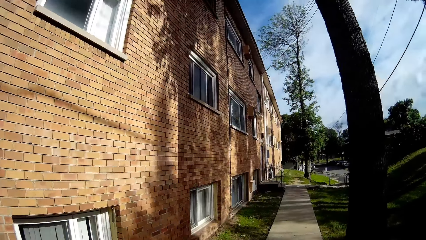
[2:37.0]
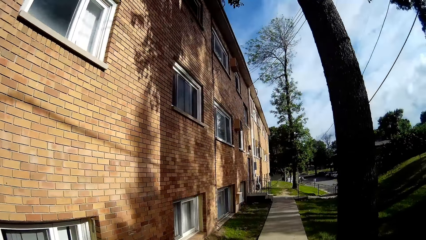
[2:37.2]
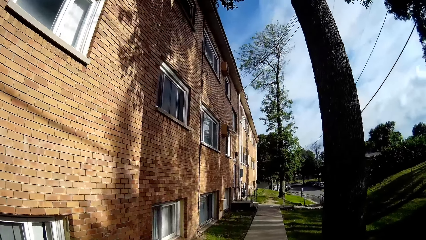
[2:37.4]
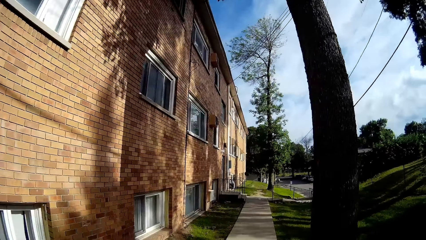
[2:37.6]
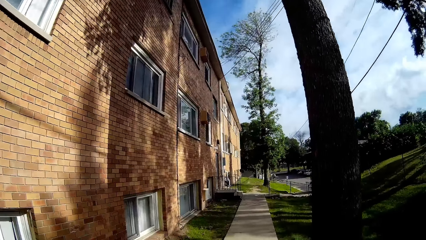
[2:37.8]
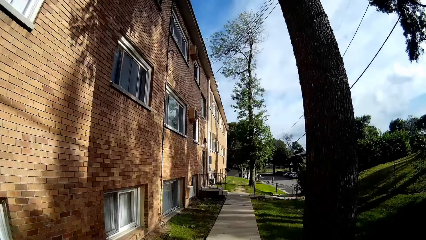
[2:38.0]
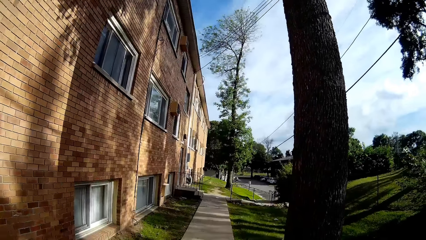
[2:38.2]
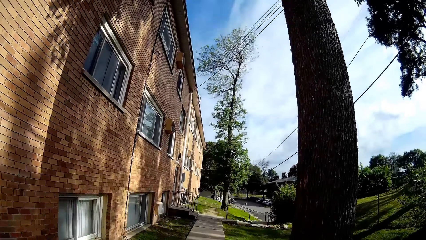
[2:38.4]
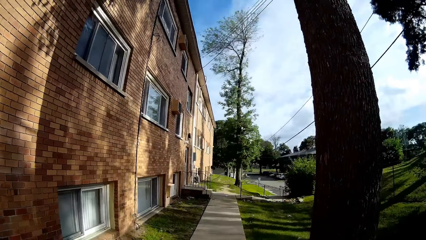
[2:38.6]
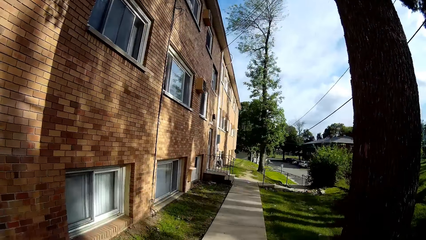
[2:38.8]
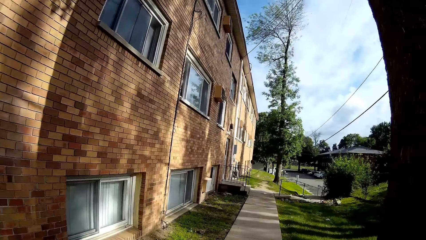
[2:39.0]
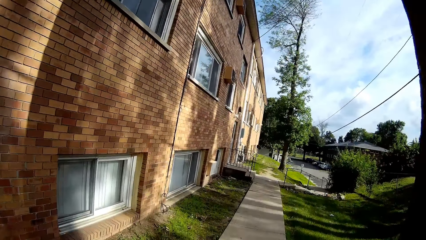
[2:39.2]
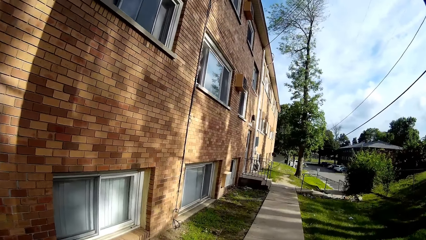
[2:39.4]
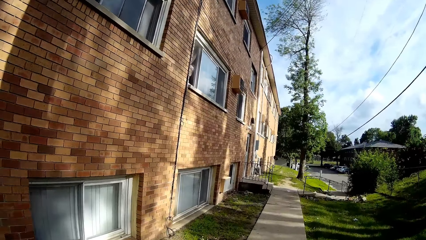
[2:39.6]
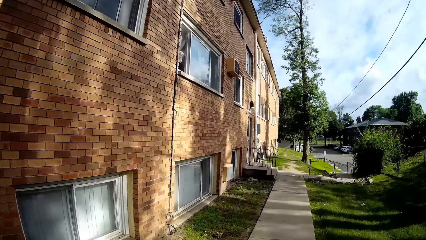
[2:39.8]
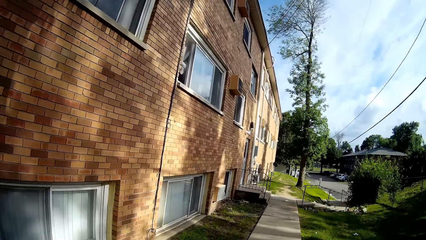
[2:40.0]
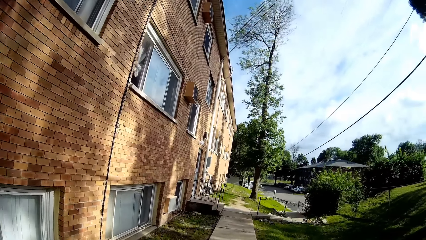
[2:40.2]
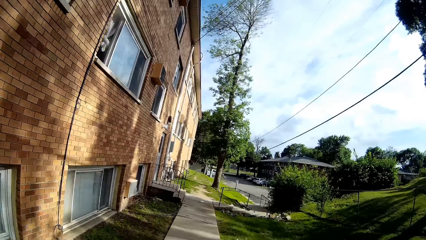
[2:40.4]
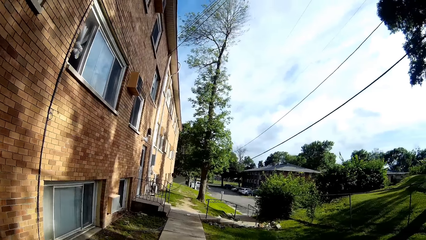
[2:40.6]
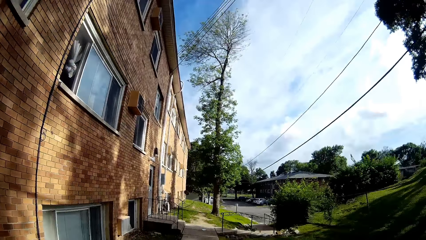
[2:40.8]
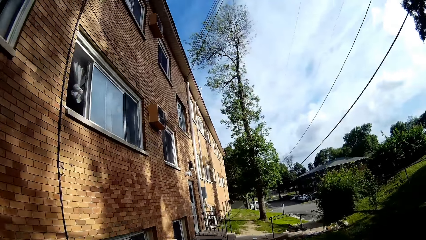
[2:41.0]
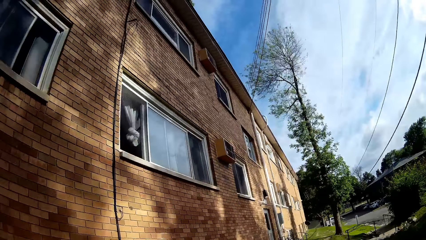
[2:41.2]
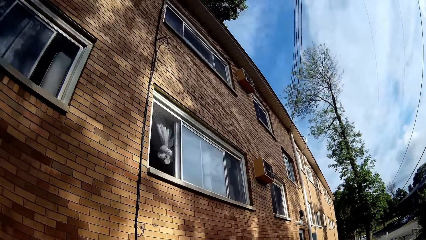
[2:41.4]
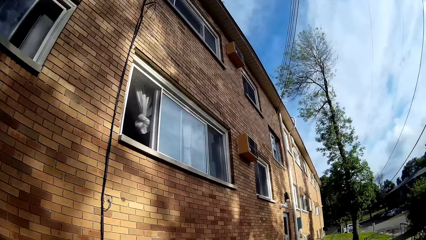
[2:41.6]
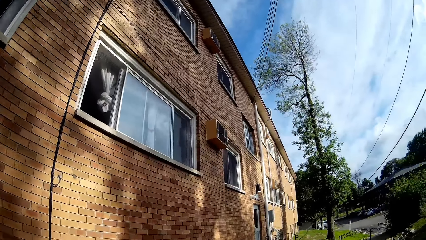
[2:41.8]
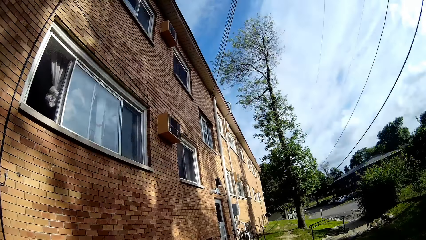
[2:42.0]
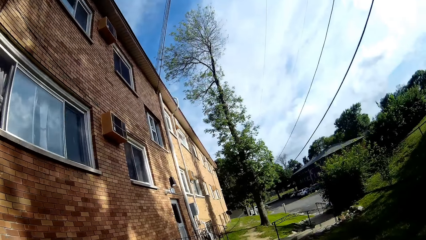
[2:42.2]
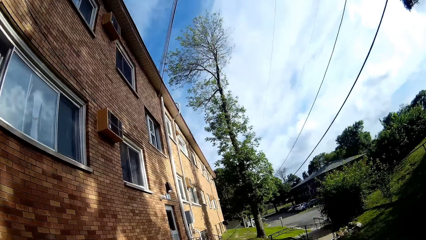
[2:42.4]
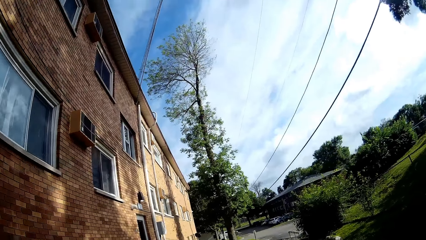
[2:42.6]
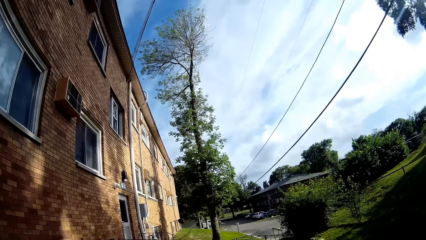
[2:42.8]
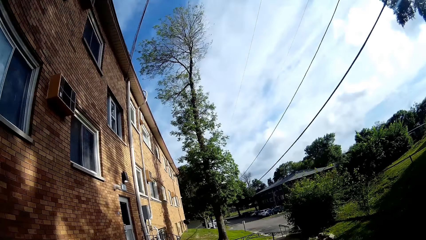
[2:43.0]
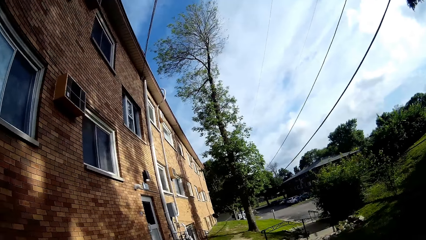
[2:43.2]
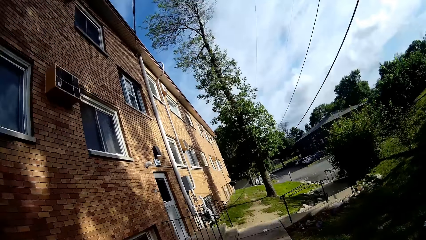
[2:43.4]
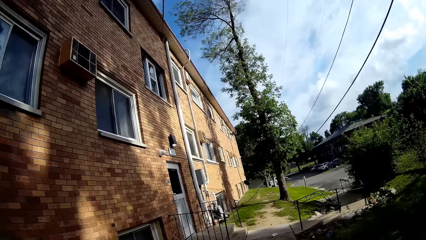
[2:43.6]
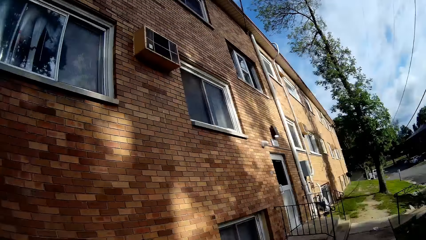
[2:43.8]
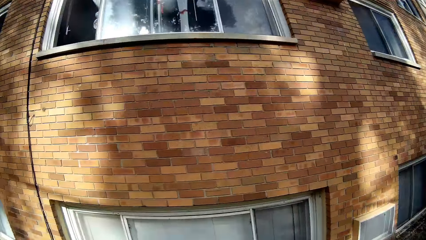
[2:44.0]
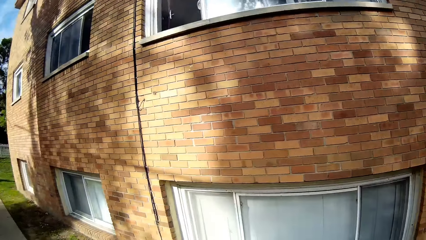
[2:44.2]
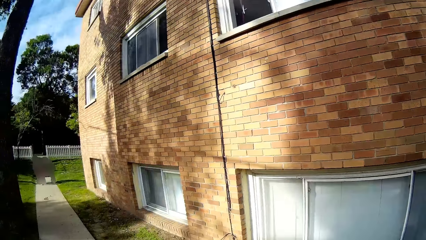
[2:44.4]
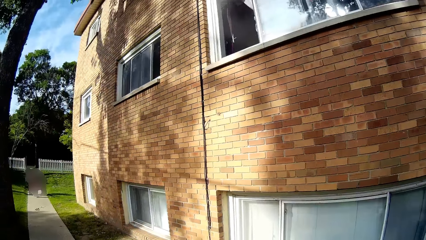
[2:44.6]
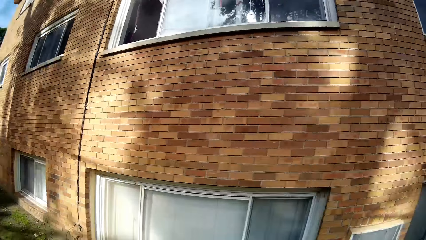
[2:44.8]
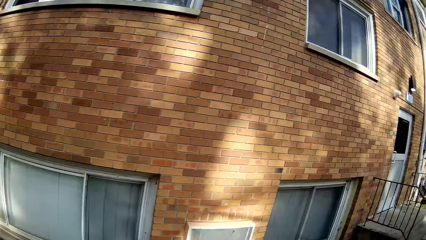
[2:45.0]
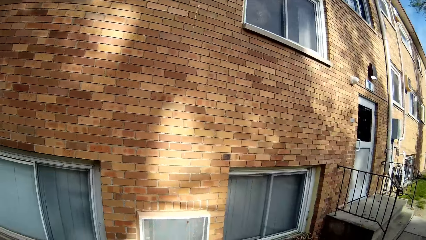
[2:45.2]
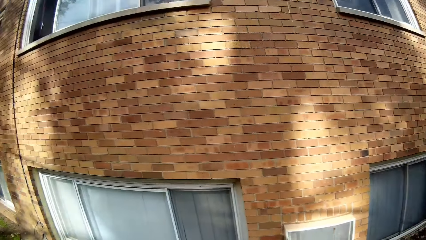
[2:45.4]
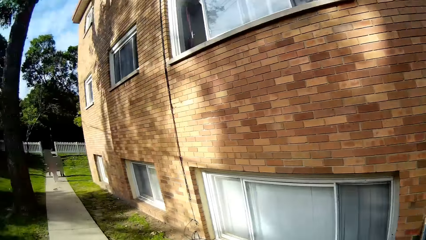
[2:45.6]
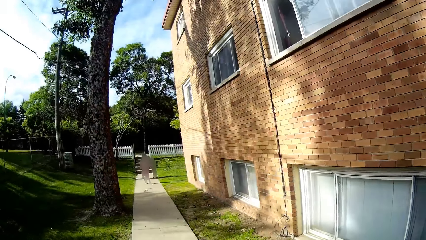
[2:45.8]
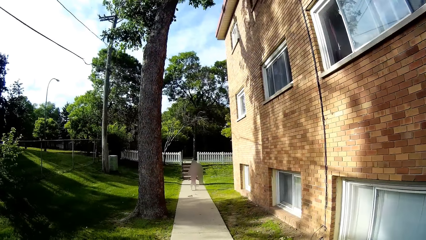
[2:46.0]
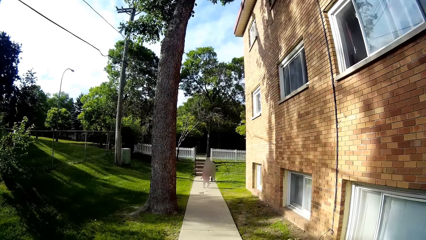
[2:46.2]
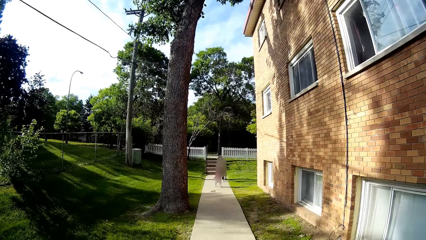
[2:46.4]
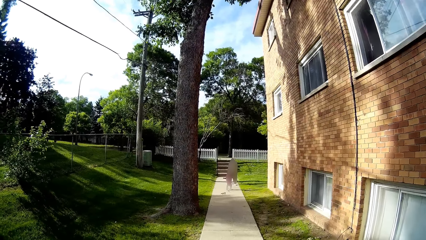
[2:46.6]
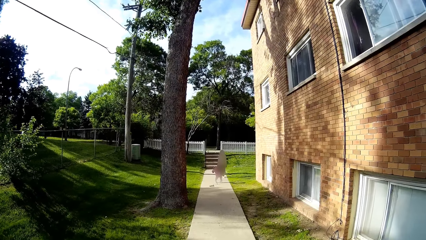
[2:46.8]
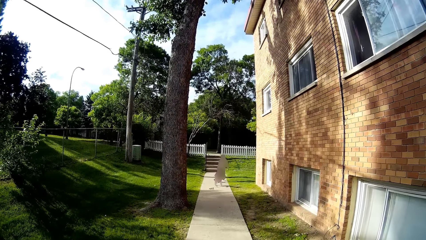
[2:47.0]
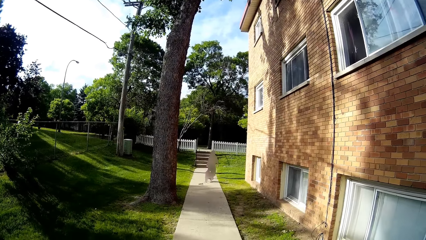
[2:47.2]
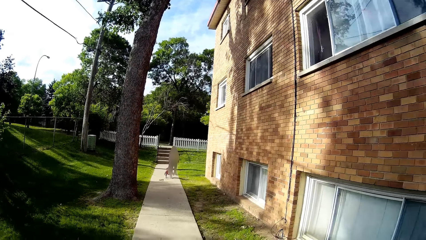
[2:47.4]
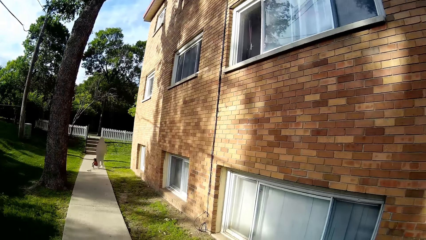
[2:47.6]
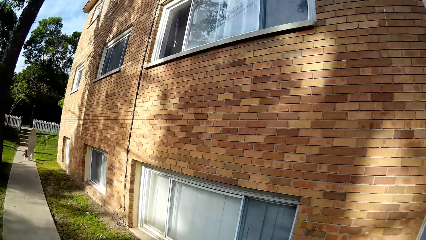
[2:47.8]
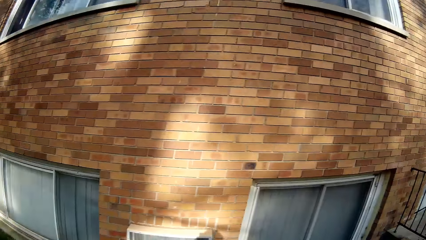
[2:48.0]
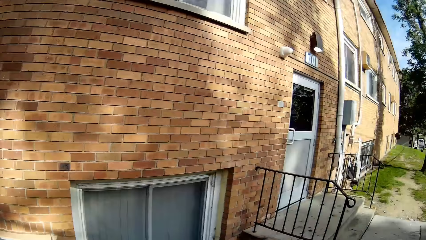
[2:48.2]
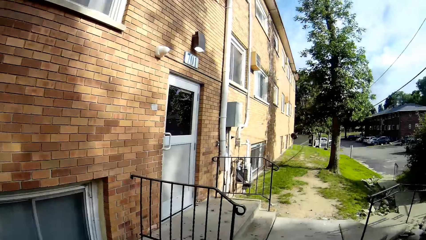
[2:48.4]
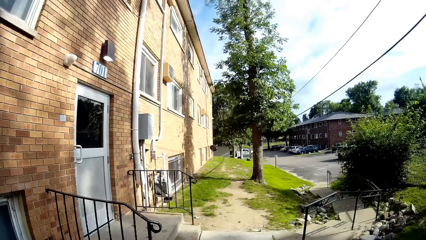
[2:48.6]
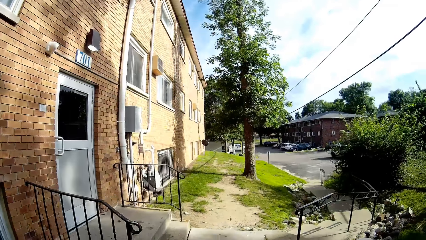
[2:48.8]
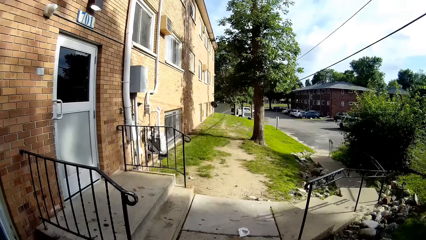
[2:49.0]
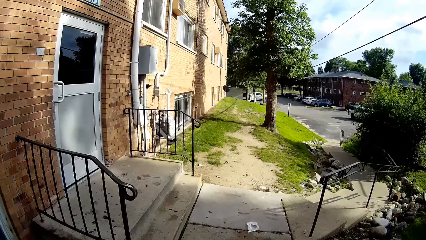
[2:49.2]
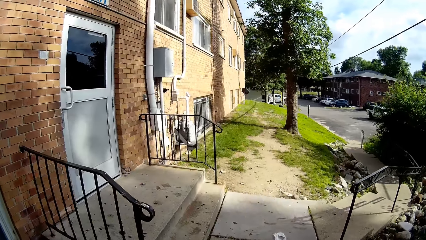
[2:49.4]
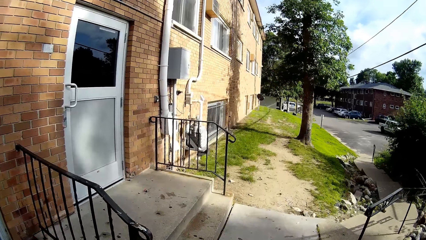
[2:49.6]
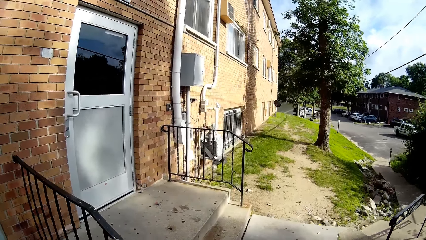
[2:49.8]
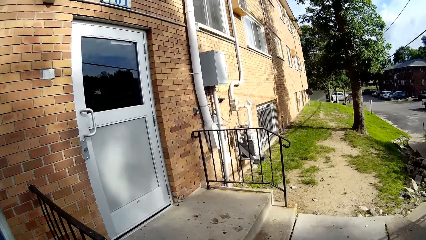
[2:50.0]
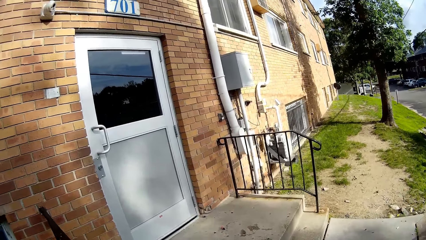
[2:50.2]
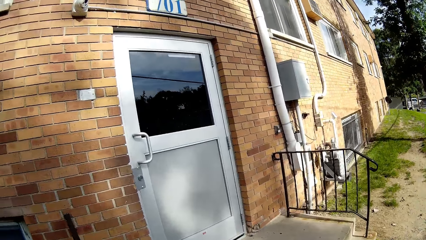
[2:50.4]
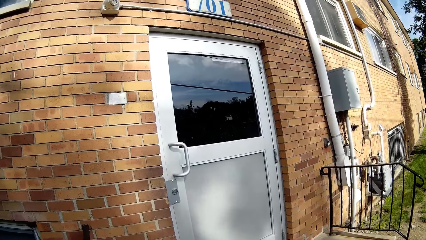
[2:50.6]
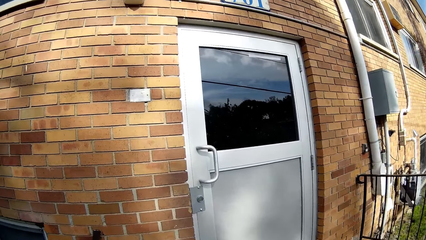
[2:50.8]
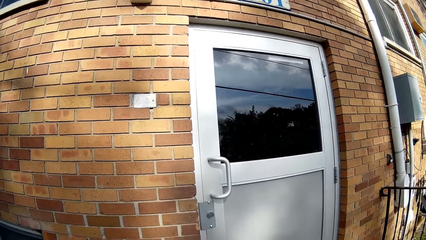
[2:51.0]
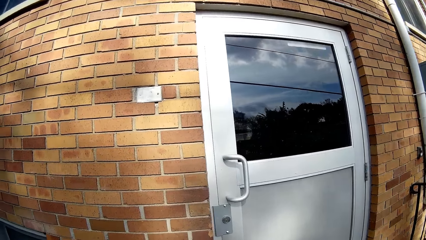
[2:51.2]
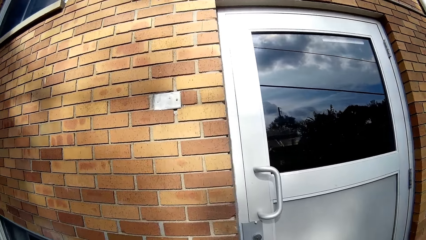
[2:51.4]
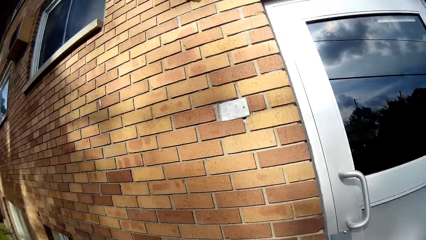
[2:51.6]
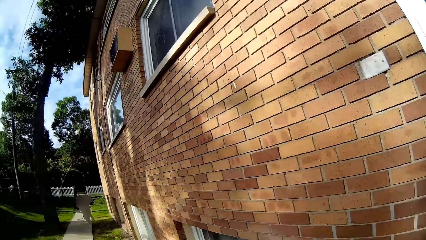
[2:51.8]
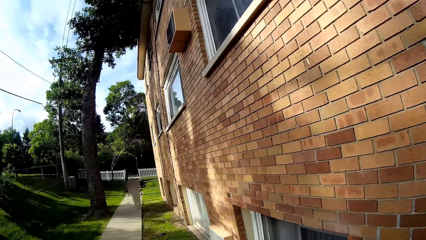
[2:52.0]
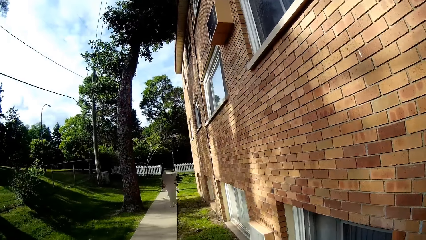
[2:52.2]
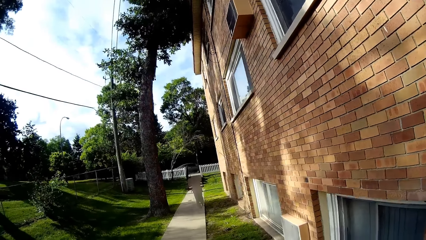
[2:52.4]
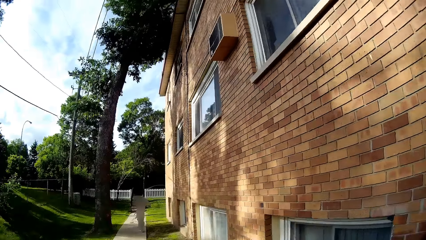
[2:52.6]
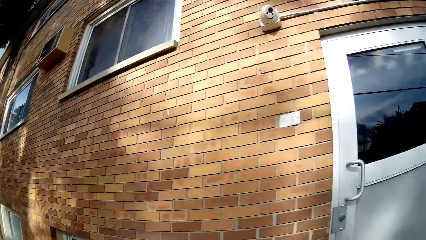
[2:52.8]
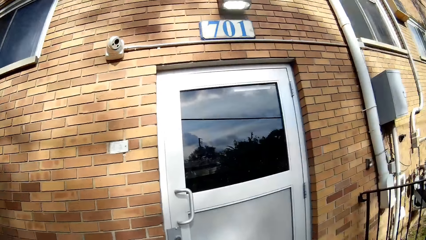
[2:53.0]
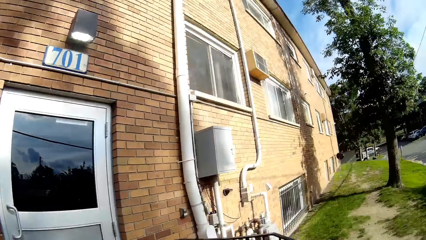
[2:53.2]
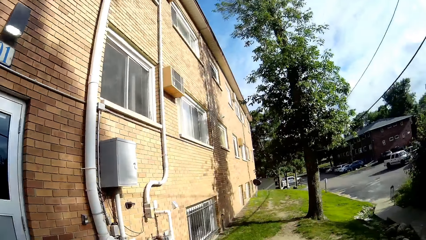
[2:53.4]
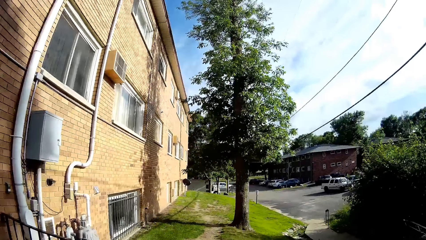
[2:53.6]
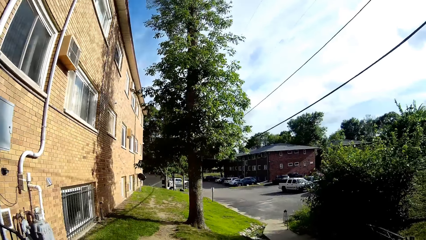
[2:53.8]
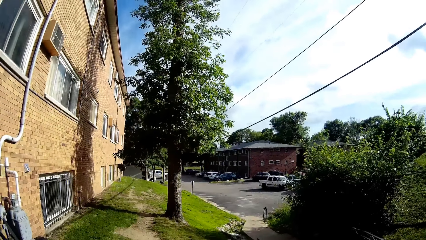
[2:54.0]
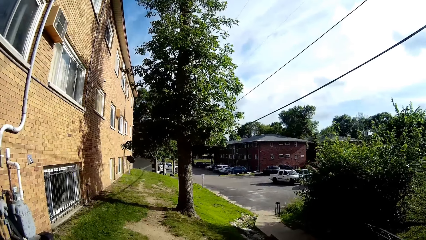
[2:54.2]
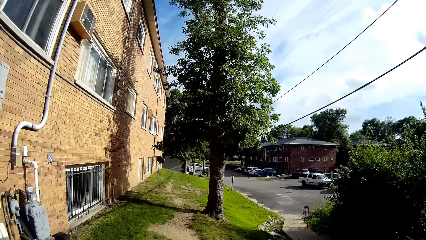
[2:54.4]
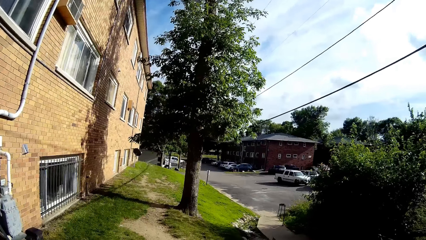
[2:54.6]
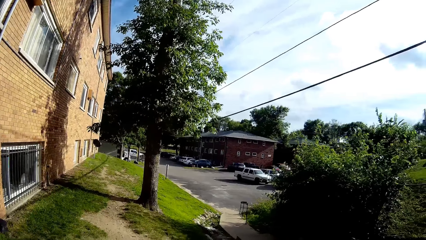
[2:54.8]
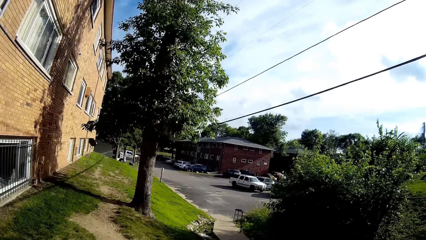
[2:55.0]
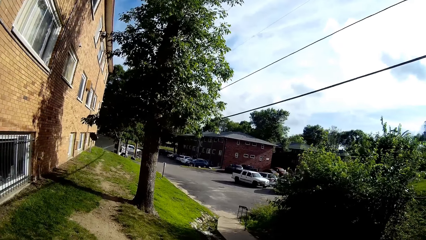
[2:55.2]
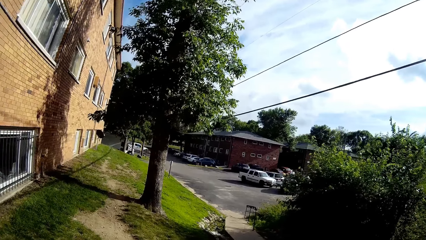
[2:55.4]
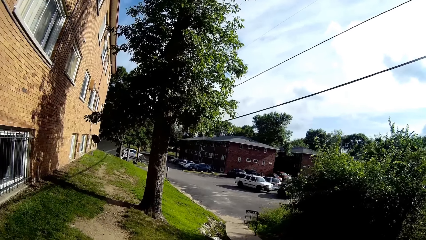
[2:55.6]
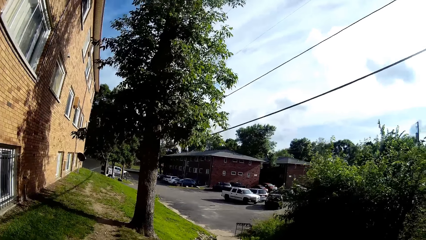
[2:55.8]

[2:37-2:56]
The camera wearer walks along the walkway. They look at the children on the walkway. The girl runs on the walkway. The camera wearer walks around. They look at the children on the walkway. They walk around.
